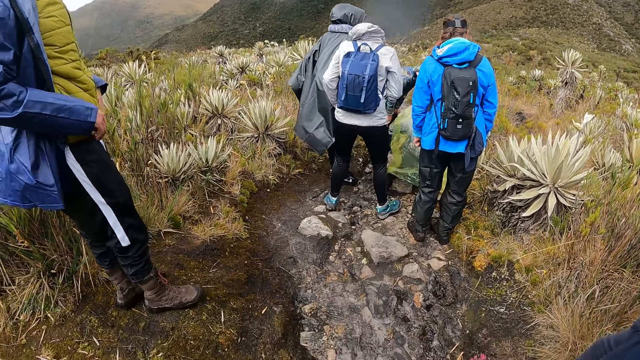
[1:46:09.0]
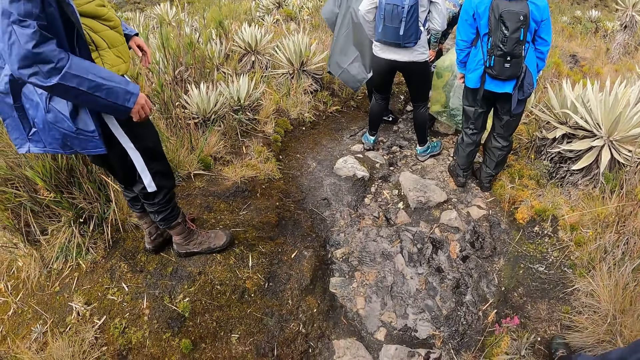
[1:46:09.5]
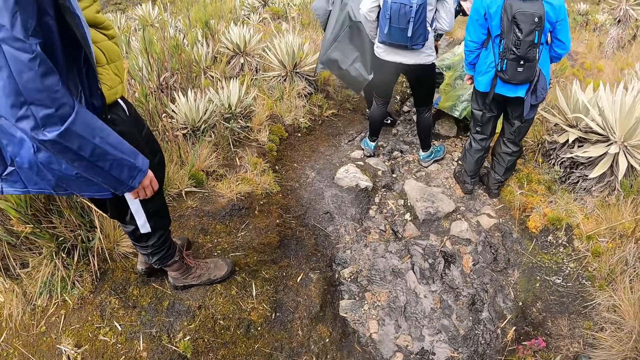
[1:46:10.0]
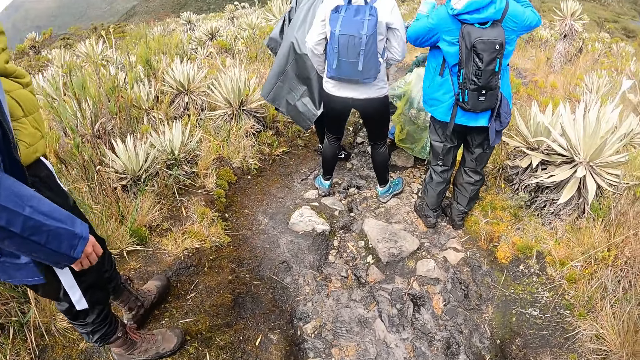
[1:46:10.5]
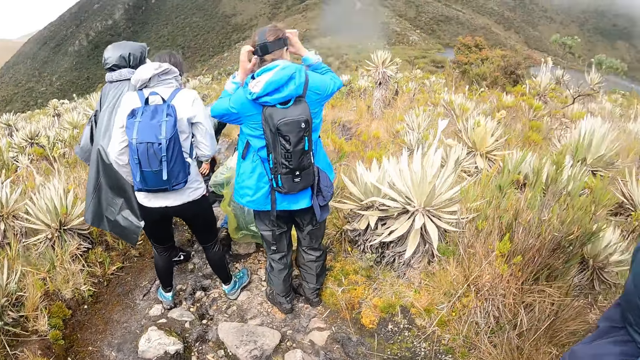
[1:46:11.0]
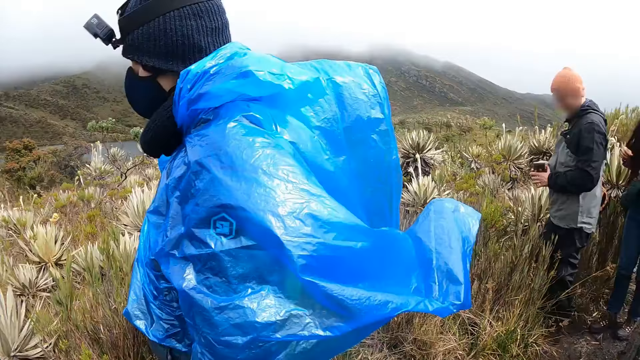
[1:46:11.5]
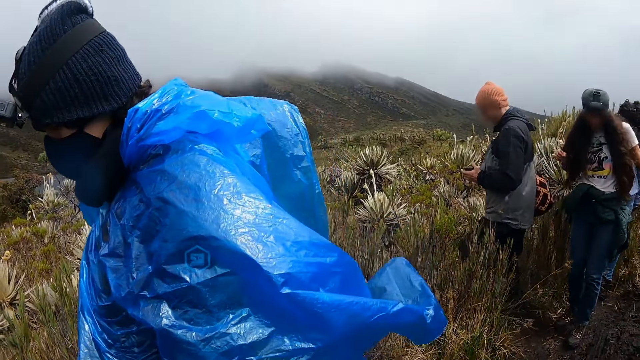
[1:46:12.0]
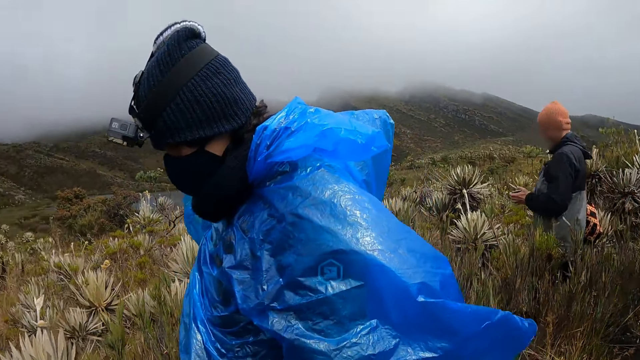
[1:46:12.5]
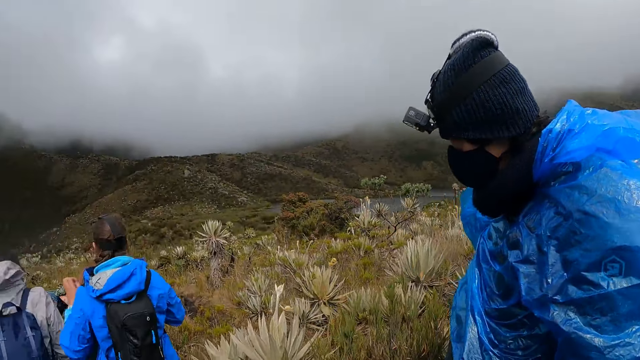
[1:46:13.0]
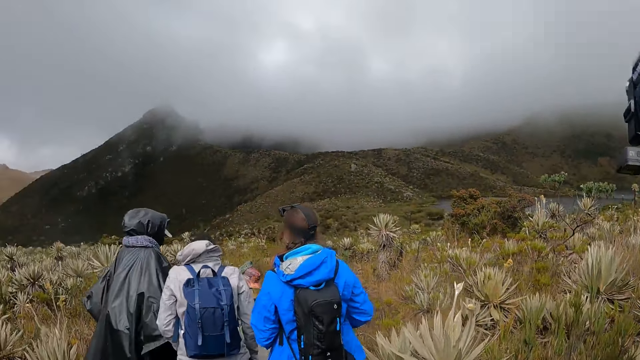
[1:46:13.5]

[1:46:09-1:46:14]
The camera wearer looks around.

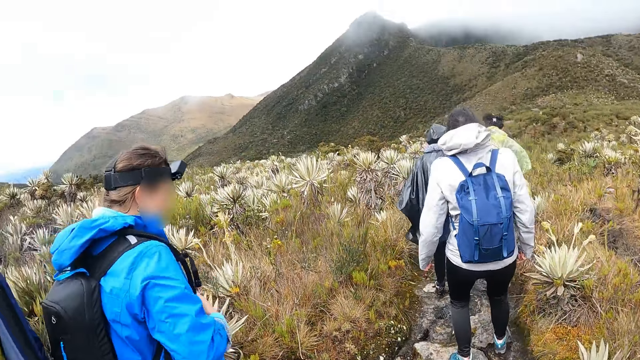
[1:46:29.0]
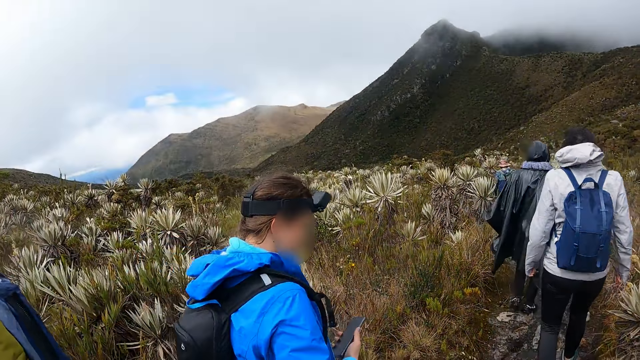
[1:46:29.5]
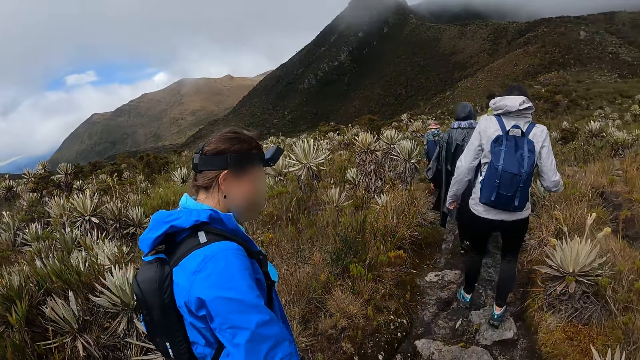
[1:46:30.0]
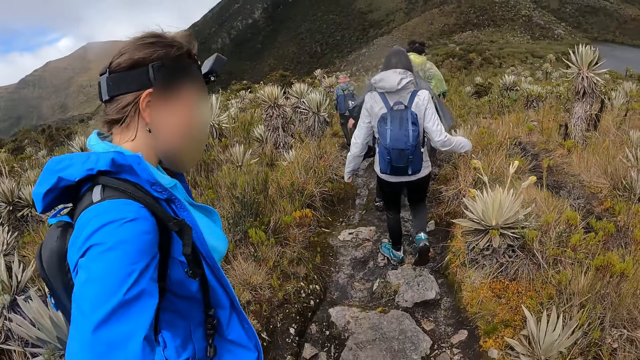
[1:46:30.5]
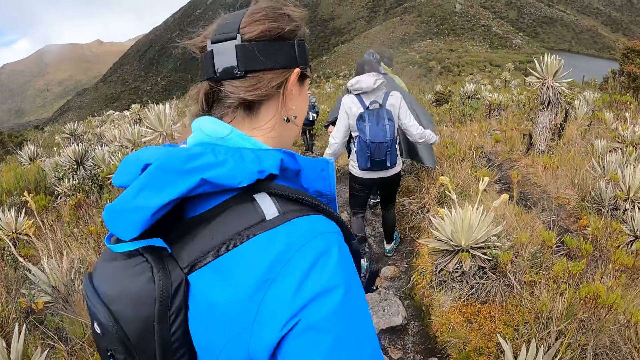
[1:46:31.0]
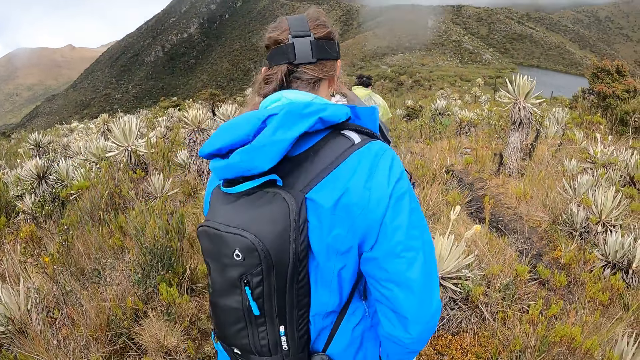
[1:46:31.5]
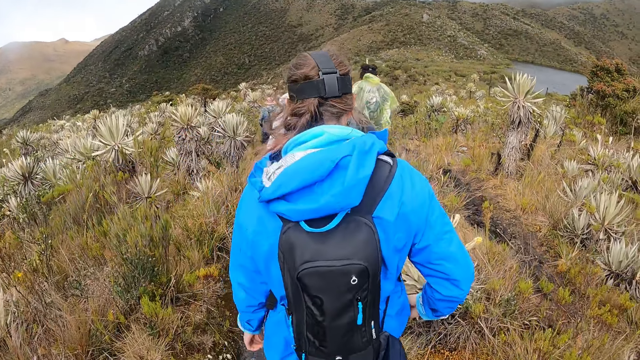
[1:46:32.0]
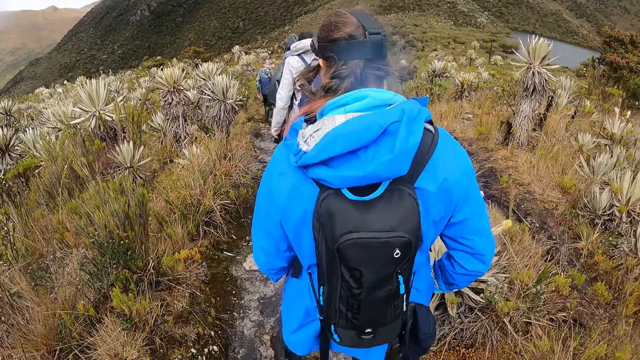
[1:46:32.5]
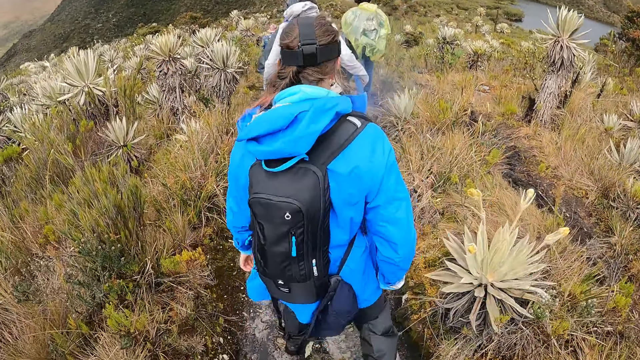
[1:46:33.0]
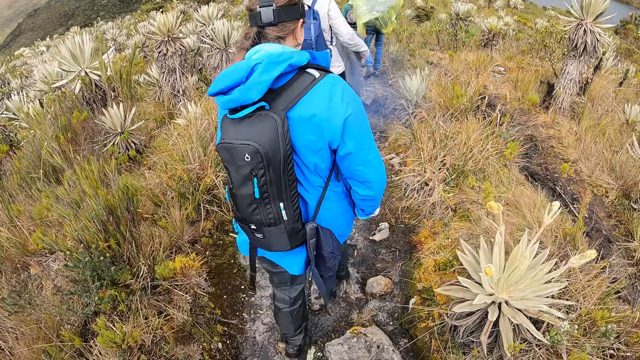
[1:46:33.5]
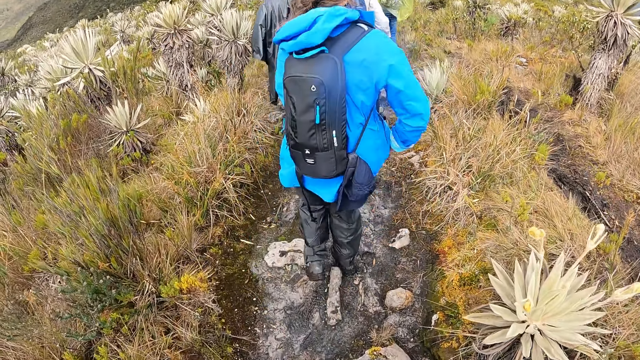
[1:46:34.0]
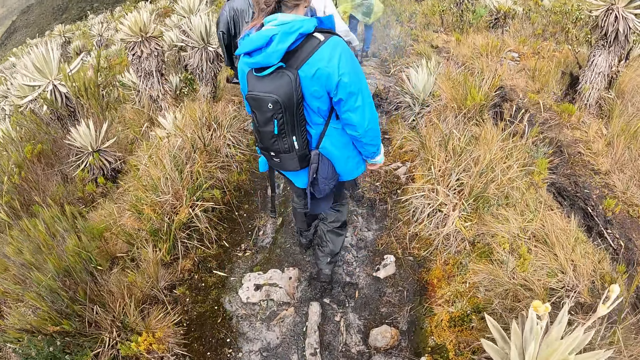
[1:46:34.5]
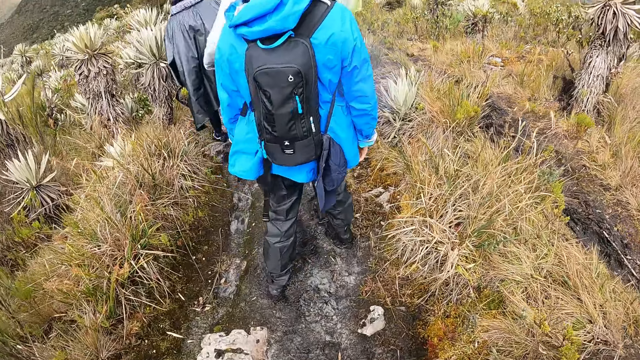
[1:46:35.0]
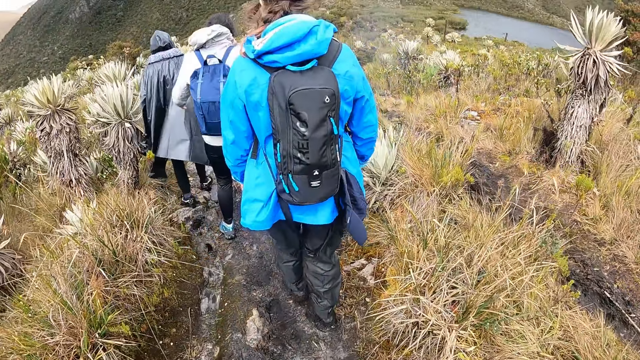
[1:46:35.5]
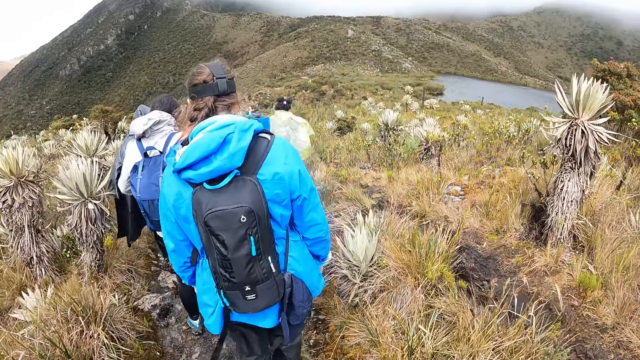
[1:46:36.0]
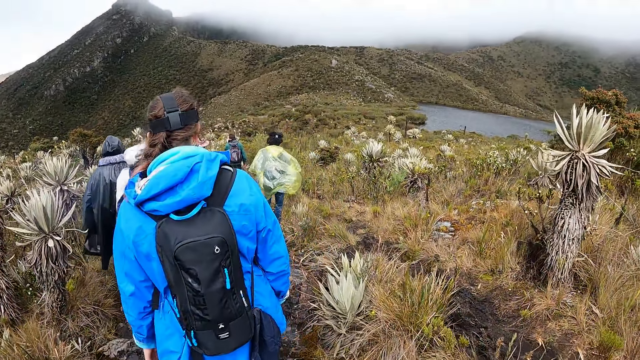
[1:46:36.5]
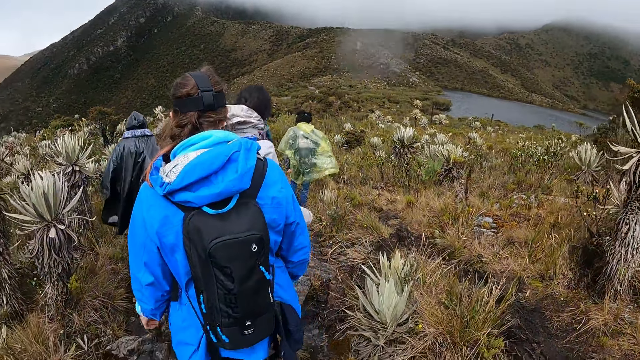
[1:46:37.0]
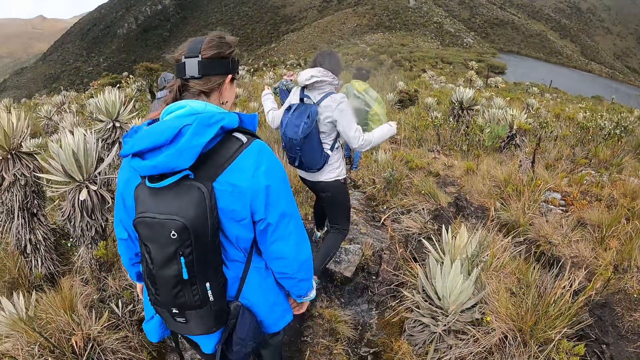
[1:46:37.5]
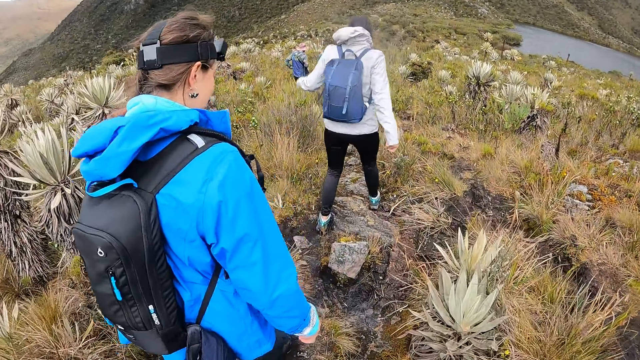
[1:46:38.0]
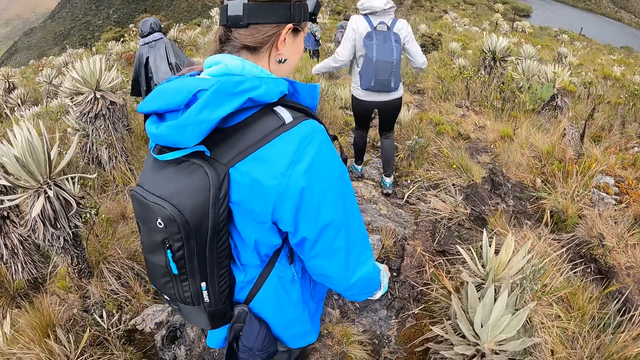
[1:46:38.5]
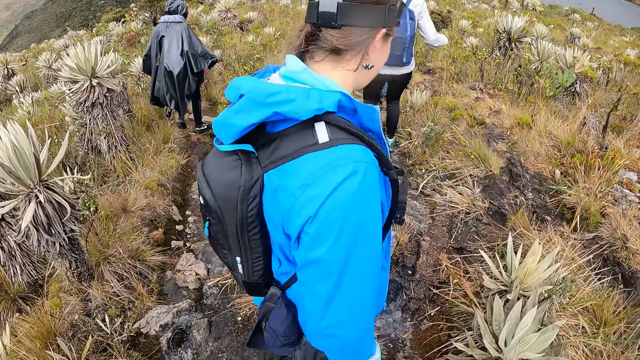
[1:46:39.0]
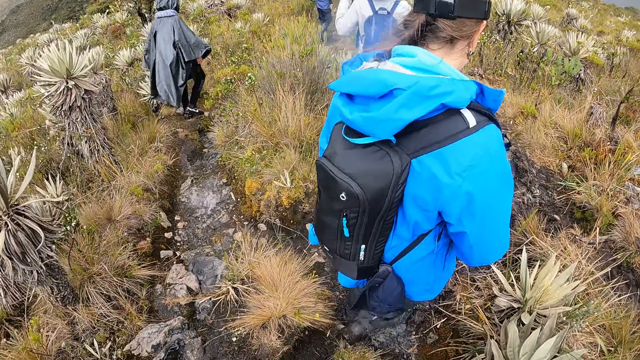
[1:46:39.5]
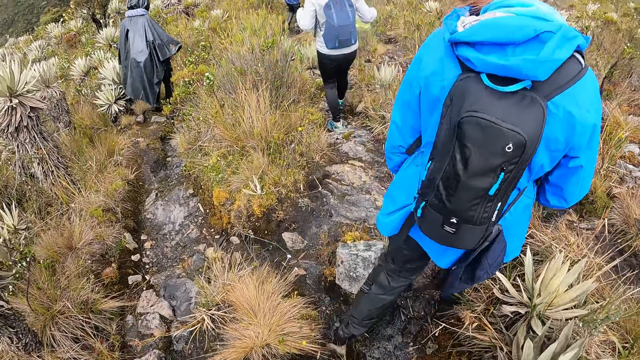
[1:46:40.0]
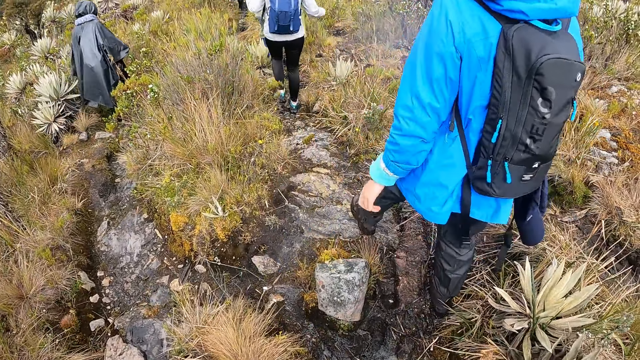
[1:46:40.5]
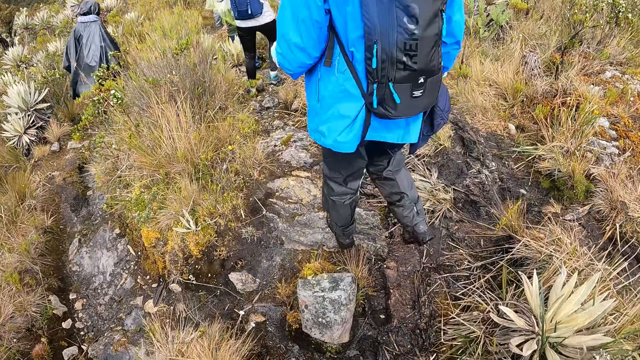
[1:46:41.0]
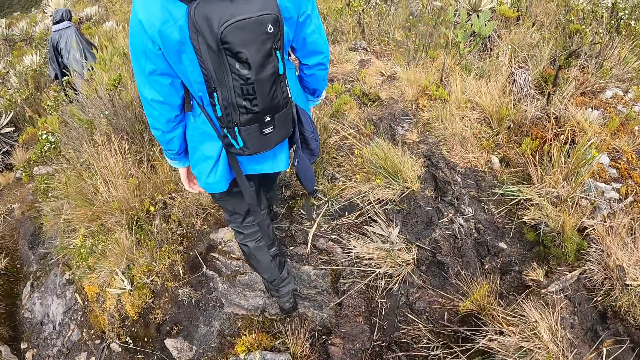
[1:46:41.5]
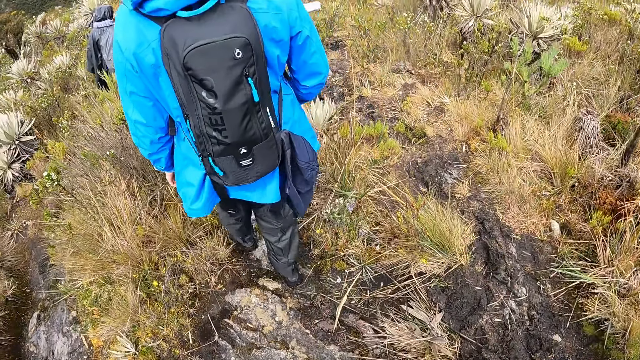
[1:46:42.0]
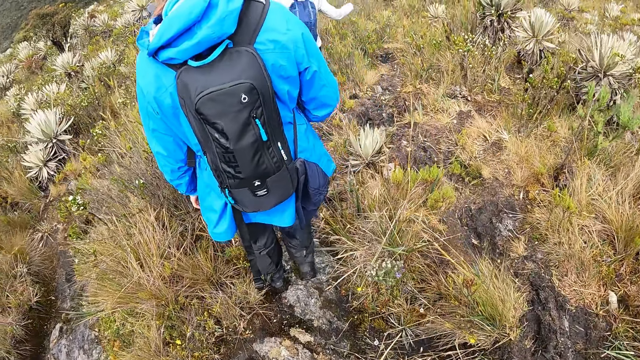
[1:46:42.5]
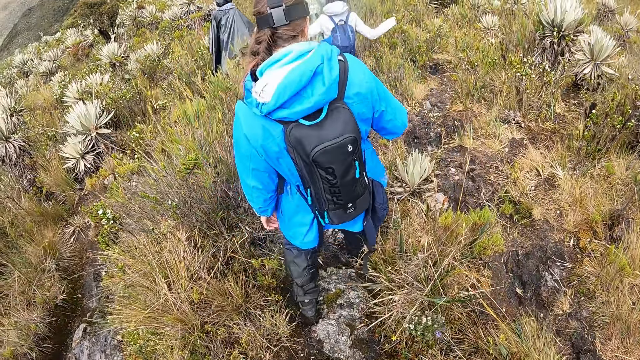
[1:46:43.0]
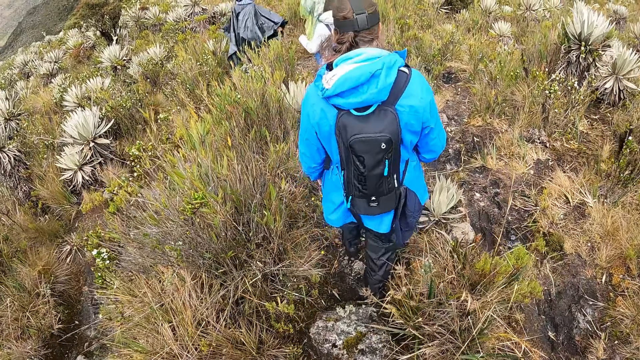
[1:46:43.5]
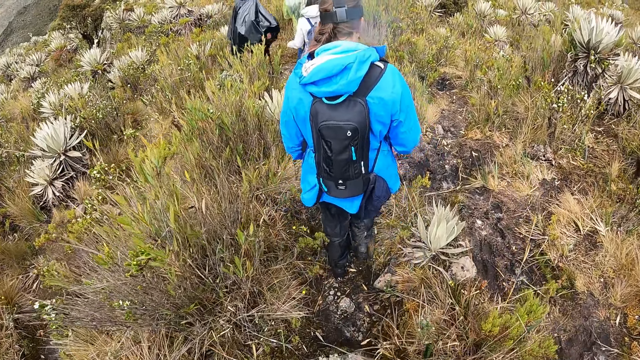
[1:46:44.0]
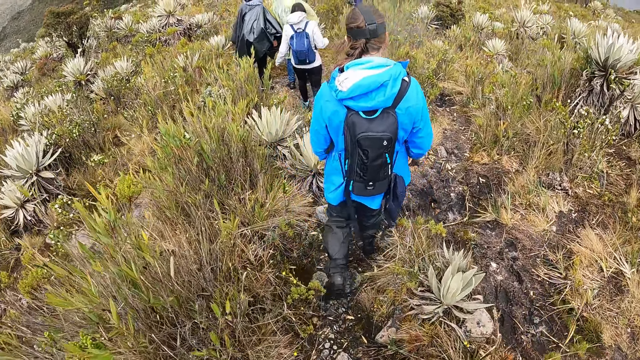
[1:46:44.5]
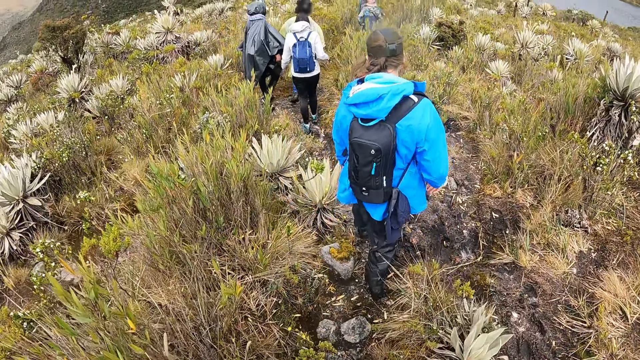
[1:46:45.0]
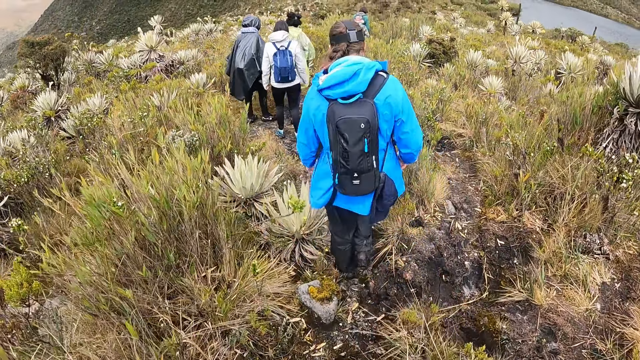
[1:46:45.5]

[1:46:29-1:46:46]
The camera wearer walks down a trail.
